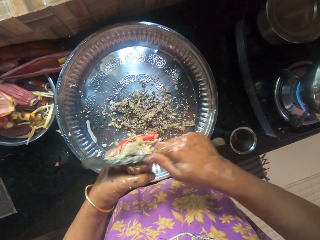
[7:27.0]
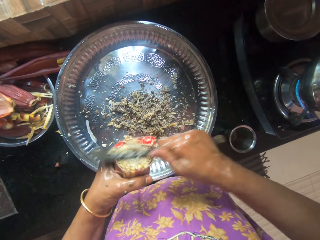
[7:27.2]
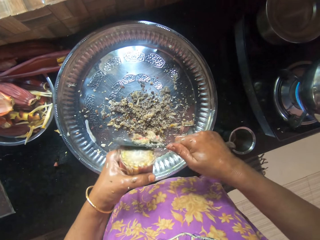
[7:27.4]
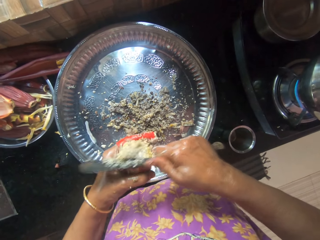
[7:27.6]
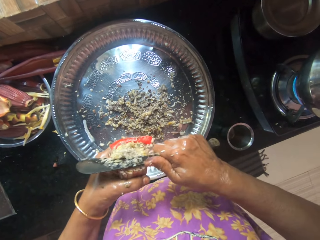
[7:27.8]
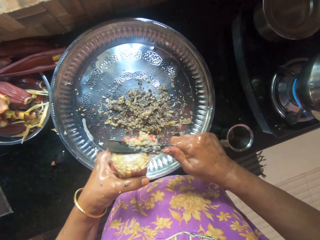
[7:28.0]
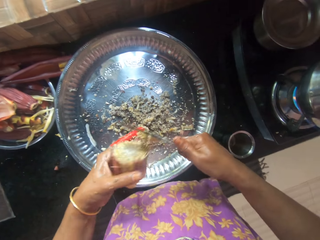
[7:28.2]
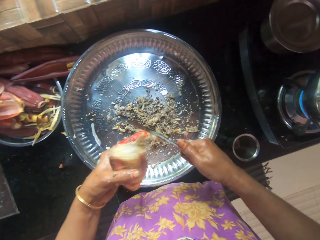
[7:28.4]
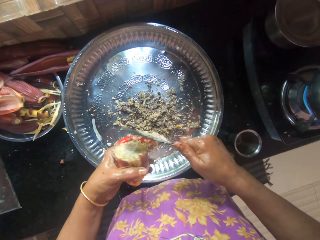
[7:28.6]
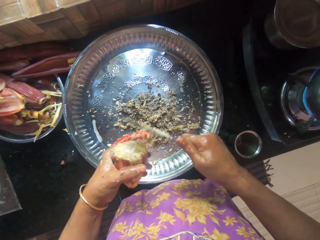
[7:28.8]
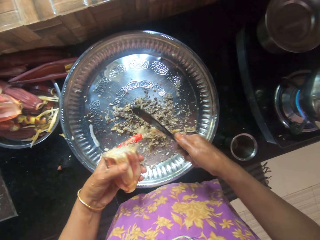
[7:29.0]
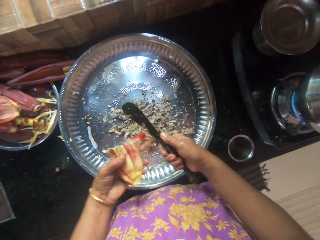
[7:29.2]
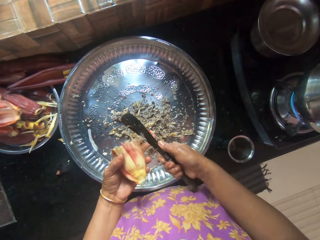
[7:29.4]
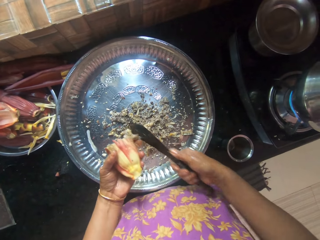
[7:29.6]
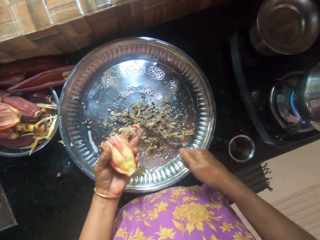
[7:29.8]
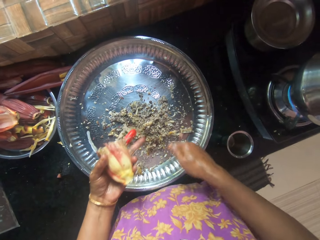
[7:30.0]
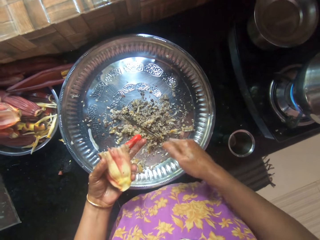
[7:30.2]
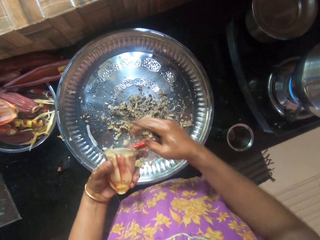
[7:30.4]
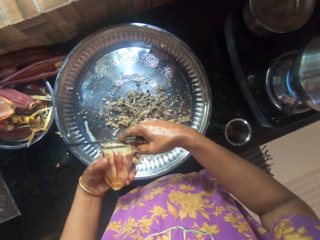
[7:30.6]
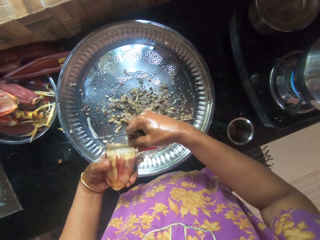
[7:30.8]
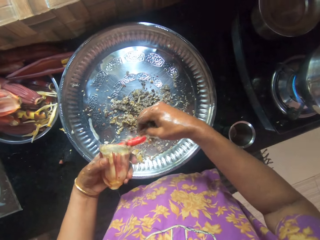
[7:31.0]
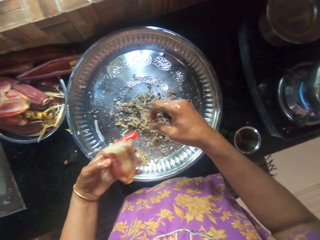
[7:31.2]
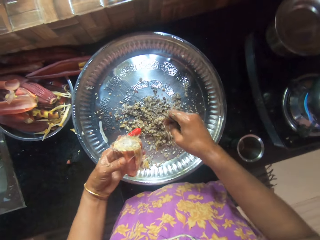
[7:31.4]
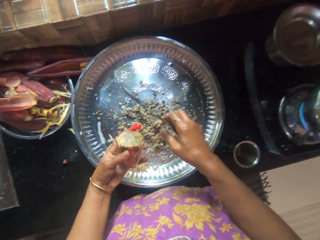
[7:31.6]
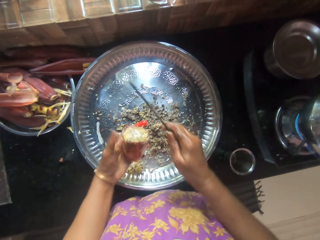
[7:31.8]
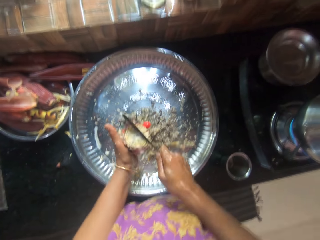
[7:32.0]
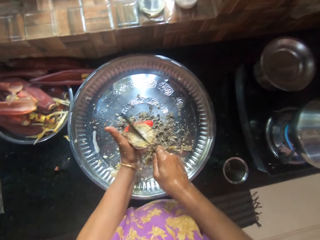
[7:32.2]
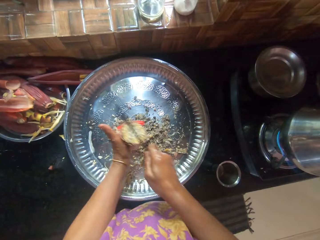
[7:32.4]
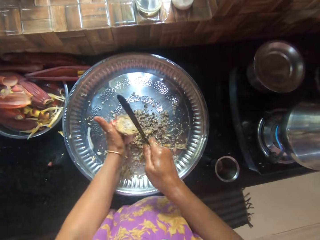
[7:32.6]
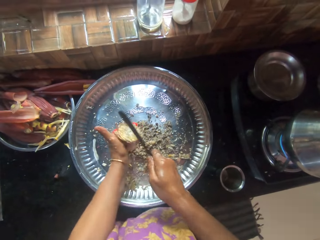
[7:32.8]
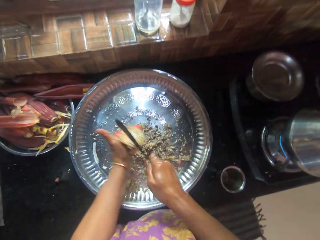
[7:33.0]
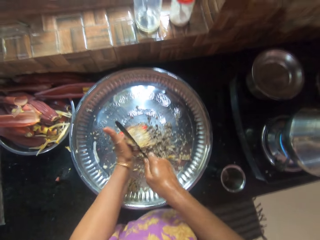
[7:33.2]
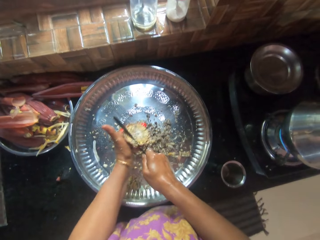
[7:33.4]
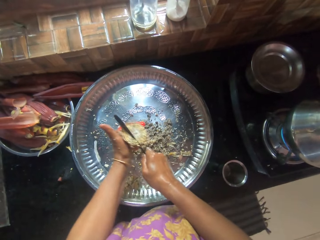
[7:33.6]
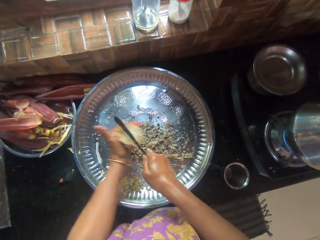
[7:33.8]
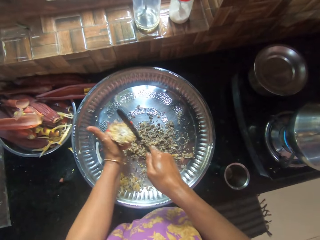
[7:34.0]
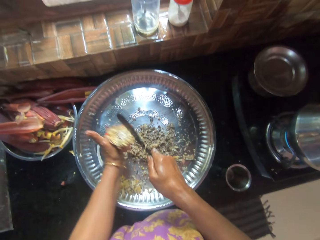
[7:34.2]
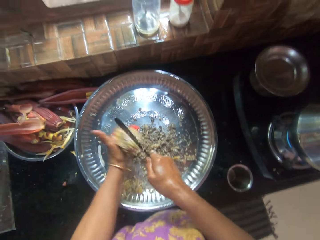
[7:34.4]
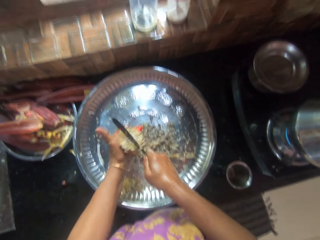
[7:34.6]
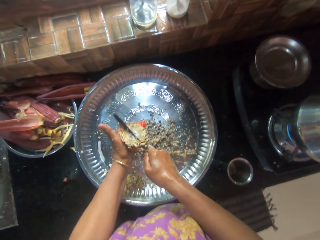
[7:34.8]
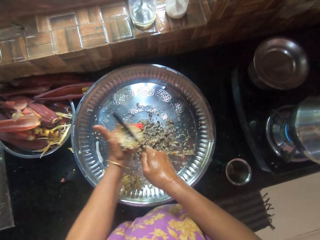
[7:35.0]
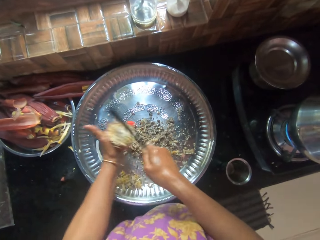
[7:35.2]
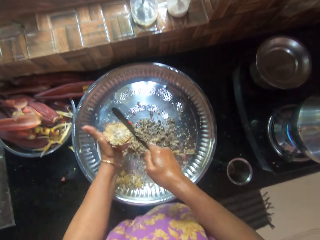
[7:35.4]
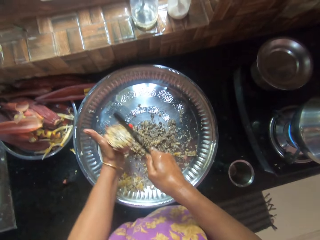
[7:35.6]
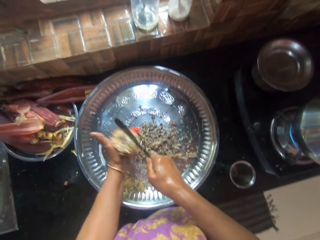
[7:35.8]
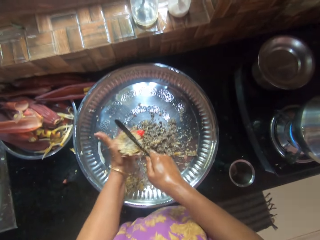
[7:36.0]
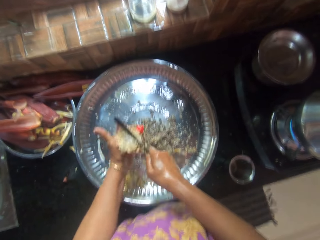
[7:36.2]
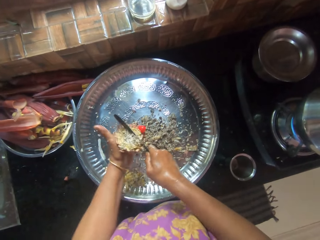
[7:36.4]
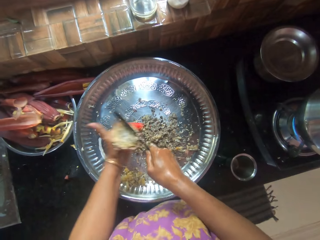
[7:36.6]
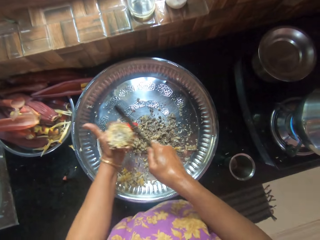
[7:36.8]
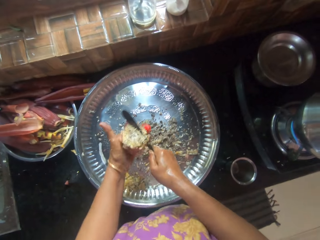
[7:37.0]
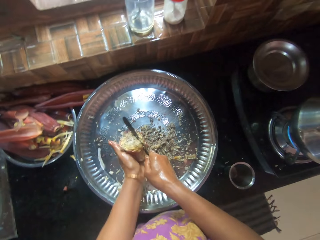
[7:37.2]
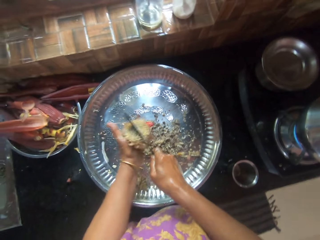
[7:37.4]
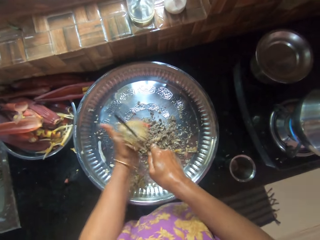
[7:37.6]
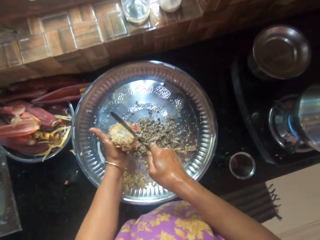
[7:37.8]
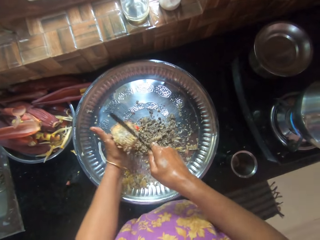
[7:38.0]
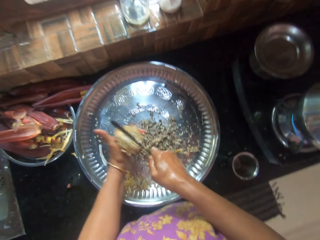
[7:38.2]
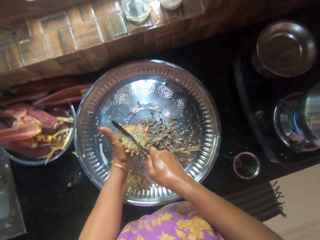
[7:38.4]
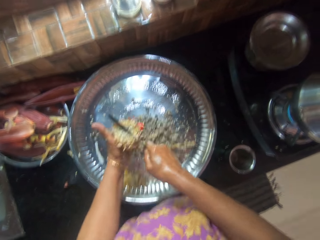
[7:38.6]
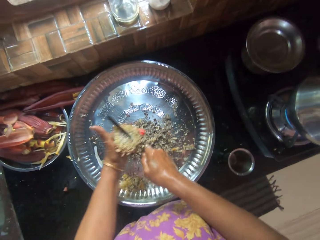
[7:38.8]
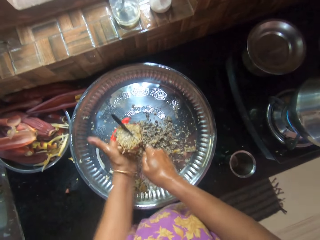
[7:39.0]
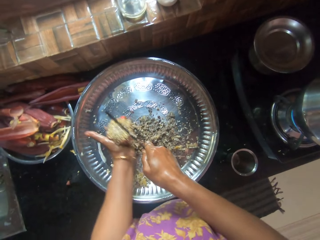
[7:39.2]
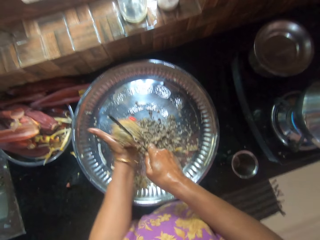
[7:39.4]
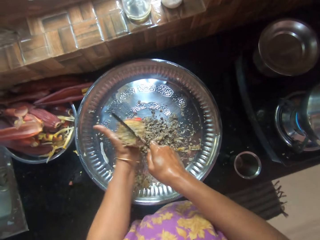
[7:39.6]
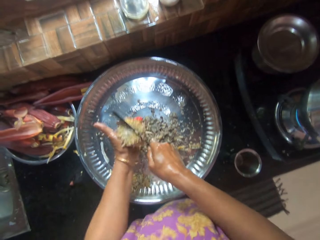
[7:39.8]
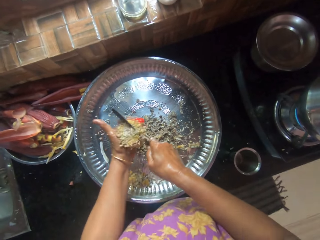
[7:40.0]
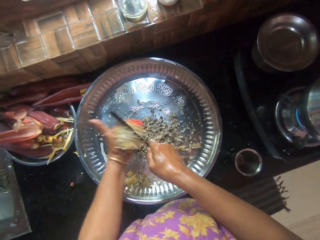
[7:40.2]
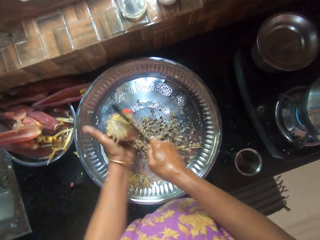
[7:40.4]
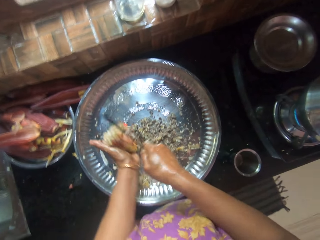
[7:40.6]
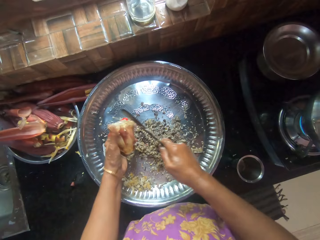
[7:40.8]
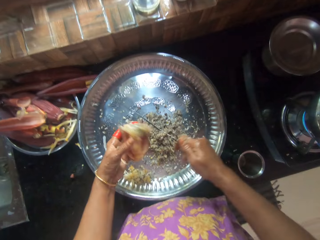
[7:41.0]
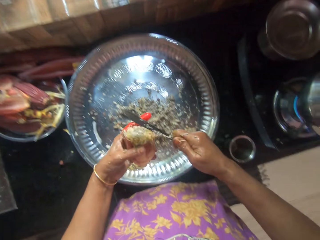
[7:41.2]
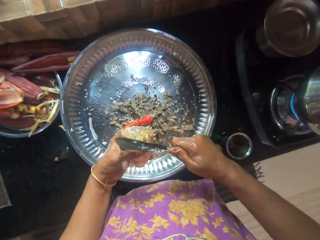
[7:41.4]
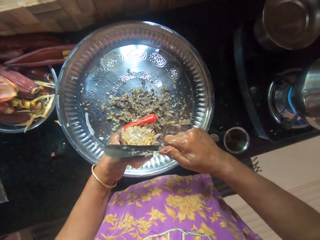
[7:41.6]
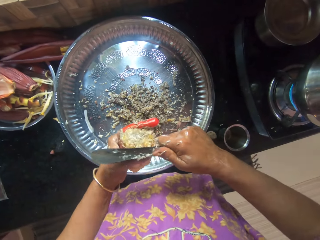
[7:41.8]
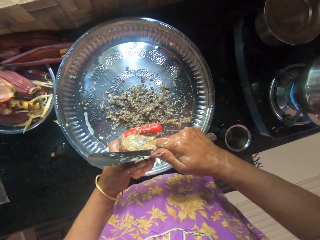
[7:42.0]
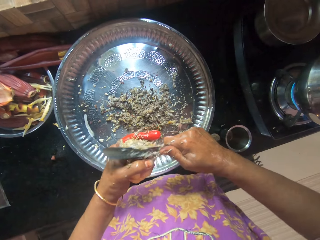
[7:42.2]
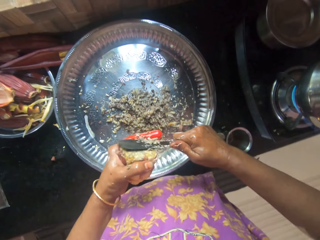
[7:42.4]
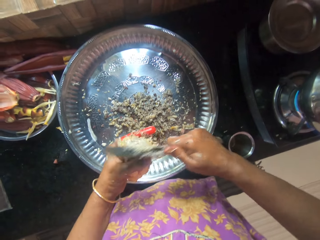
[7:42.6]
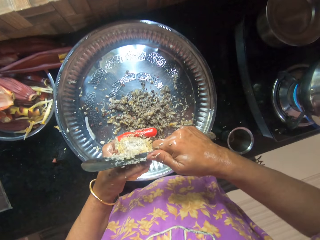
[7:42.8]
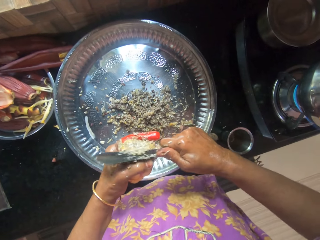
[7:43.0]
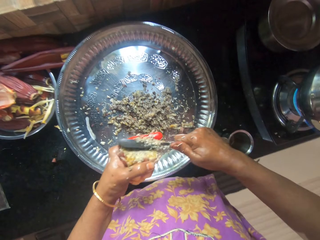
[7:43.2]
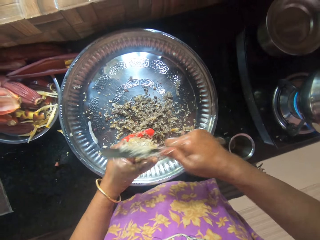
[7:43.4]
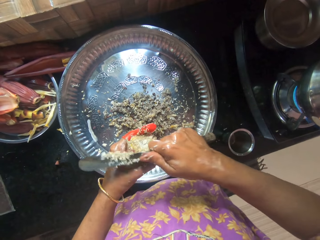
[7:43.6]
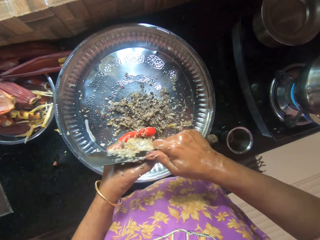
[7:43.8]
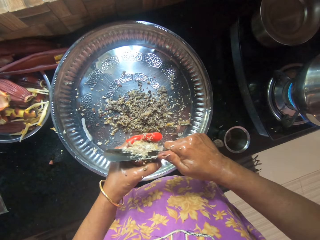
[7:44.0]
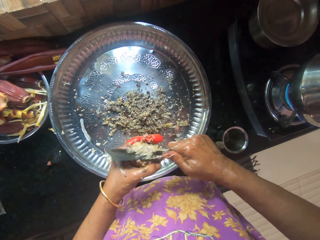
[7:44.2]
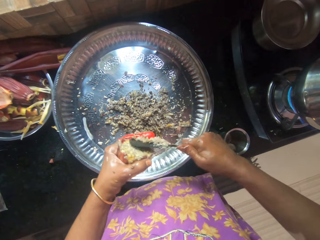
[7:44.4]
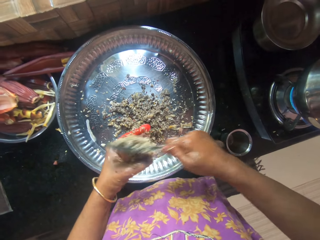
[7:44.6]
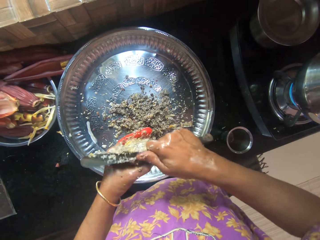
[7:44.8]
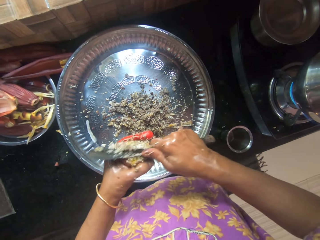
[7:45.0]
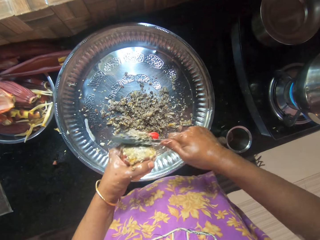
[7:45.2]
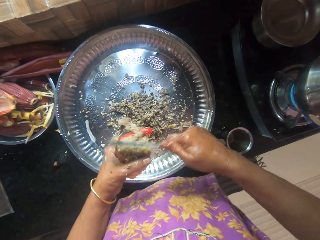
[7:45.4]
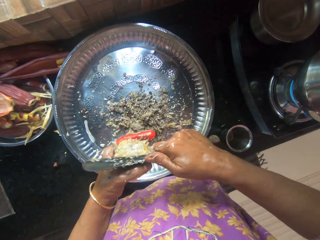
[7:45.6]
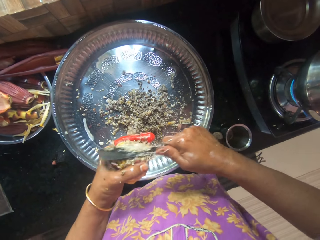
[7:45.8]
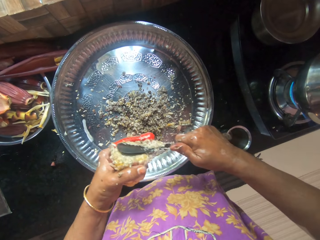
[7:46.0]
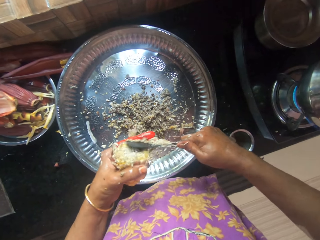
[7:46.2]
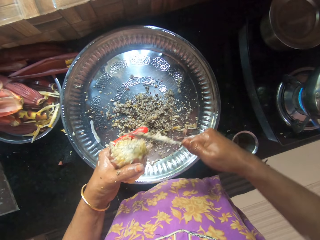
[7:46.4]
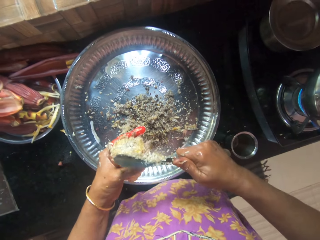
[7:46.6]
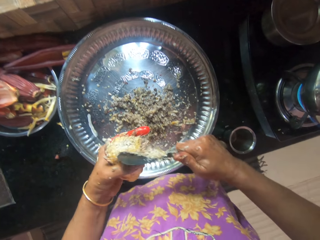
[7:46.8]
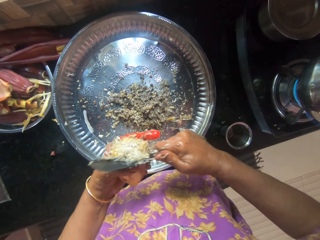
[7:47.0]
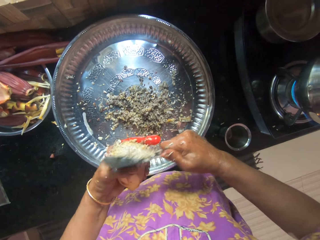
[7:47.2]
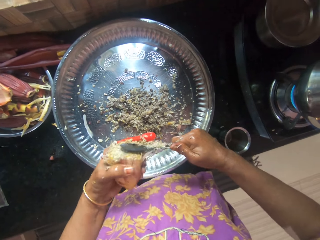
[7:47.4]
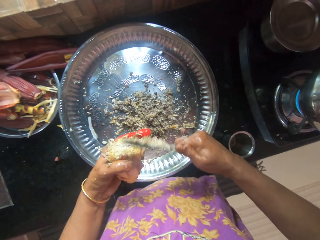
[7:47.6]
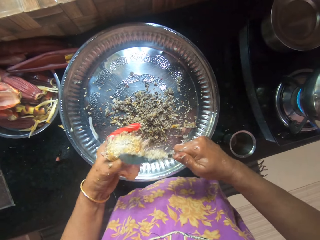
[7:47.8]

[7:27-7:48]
The camera wearer rubs the knife against her left finger. She chops the plantain flower in her left hand with the knife in her right hand. She slices the plantain flower in her left hand into the tray with the knife in her right hand.
